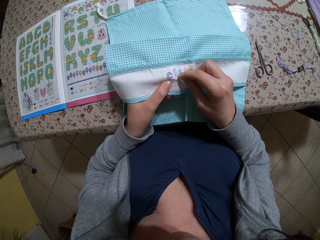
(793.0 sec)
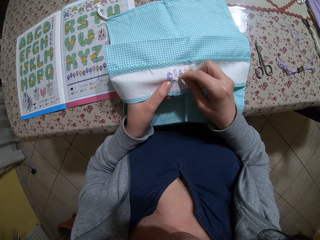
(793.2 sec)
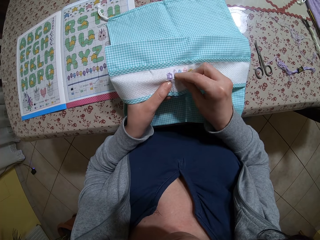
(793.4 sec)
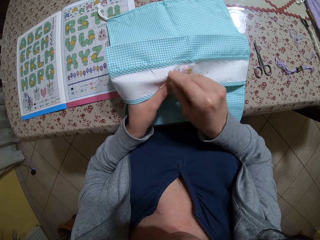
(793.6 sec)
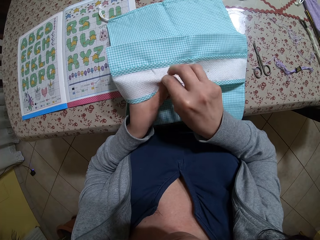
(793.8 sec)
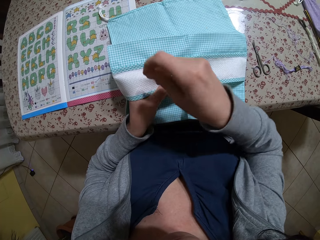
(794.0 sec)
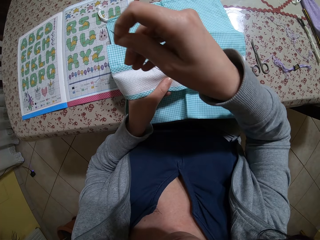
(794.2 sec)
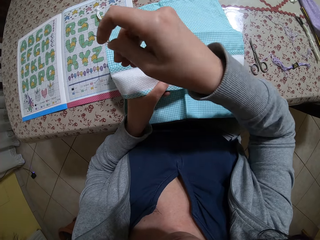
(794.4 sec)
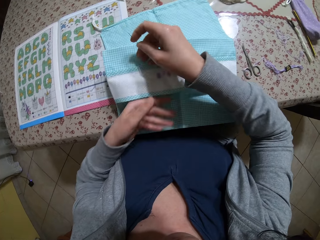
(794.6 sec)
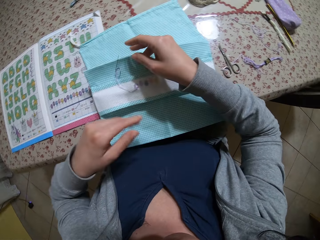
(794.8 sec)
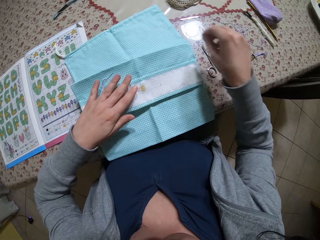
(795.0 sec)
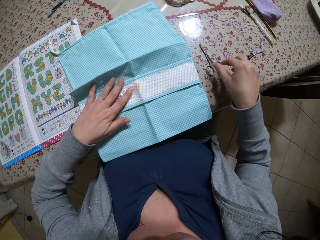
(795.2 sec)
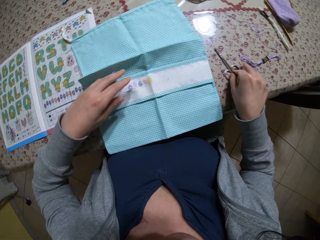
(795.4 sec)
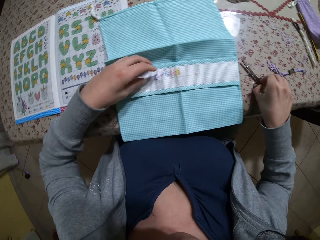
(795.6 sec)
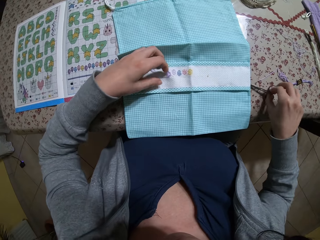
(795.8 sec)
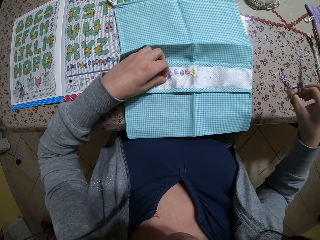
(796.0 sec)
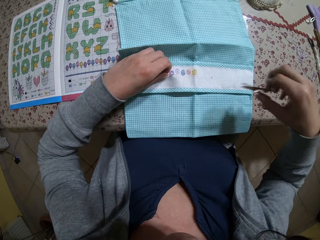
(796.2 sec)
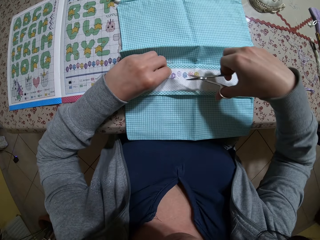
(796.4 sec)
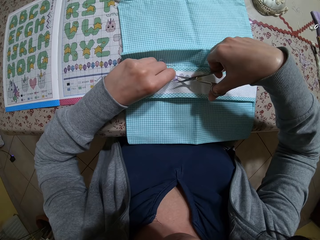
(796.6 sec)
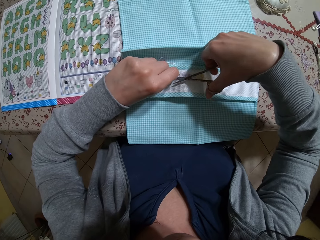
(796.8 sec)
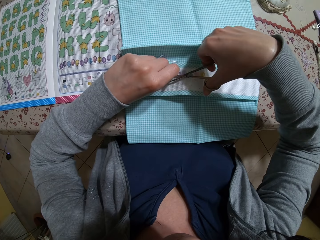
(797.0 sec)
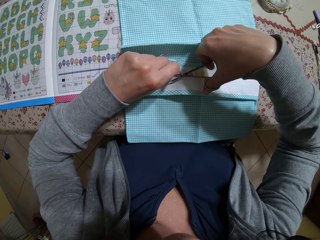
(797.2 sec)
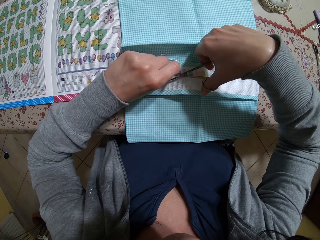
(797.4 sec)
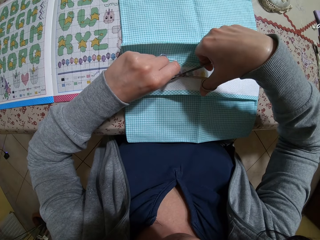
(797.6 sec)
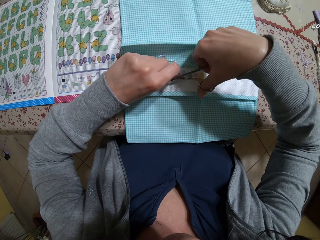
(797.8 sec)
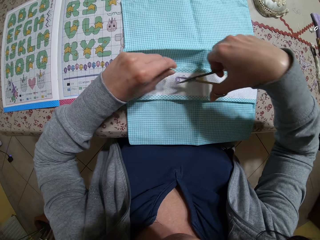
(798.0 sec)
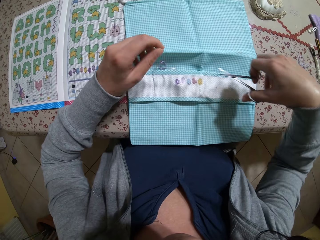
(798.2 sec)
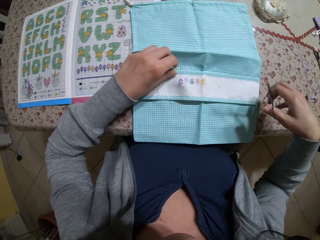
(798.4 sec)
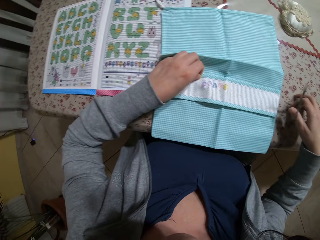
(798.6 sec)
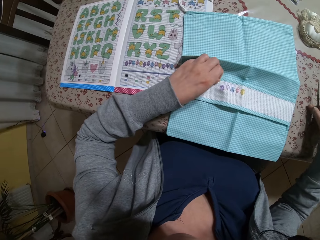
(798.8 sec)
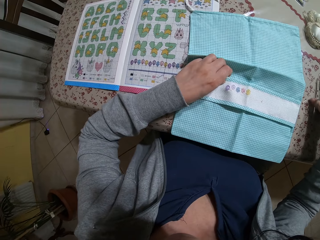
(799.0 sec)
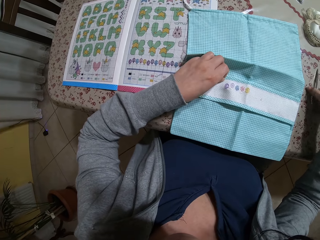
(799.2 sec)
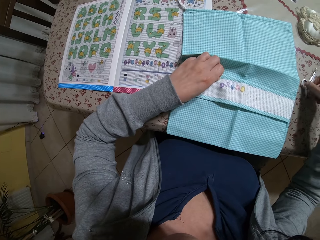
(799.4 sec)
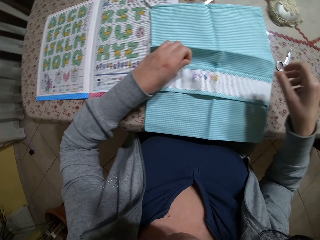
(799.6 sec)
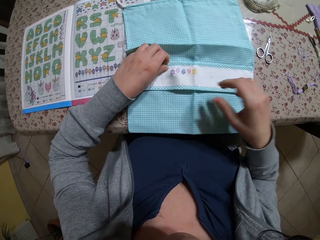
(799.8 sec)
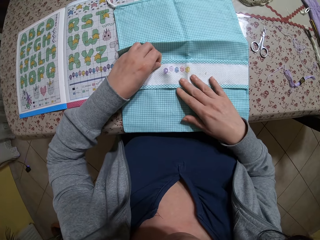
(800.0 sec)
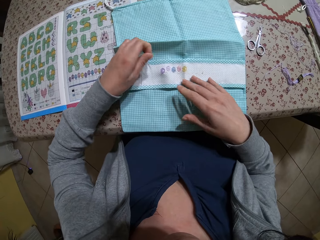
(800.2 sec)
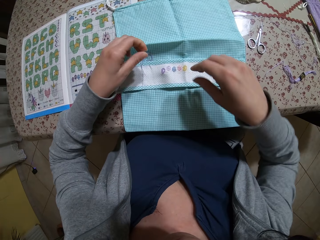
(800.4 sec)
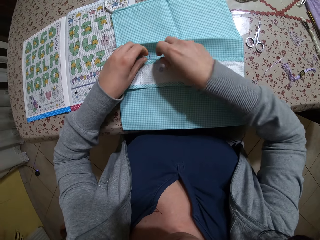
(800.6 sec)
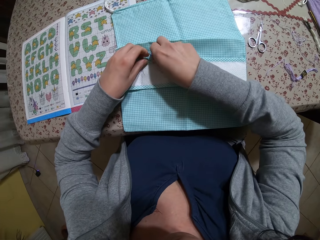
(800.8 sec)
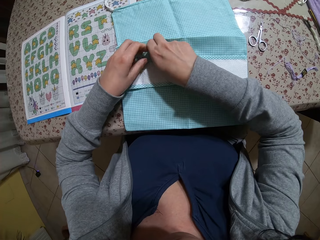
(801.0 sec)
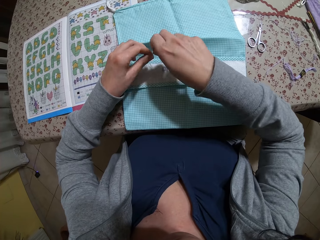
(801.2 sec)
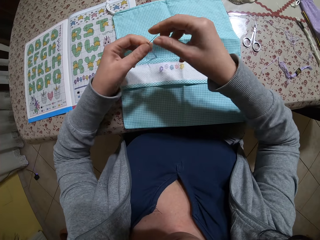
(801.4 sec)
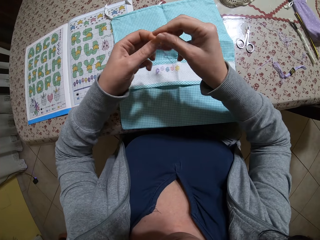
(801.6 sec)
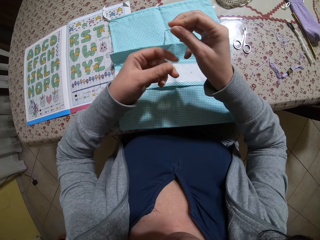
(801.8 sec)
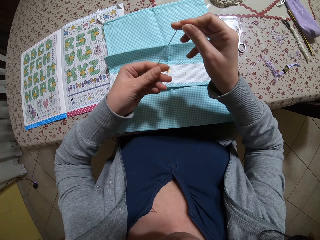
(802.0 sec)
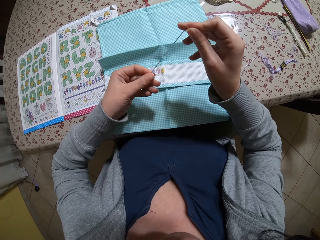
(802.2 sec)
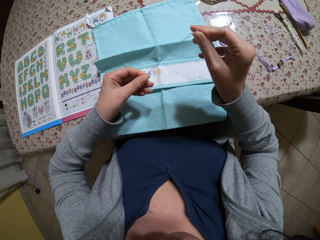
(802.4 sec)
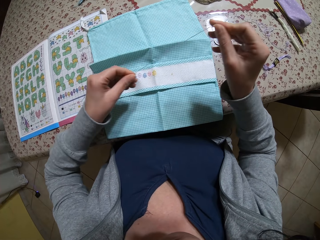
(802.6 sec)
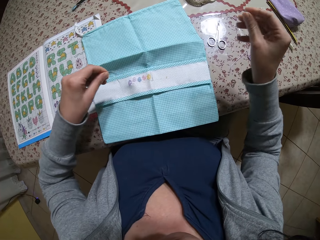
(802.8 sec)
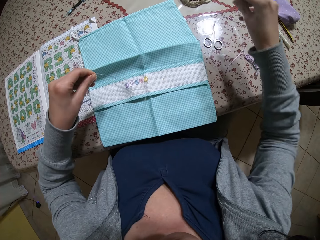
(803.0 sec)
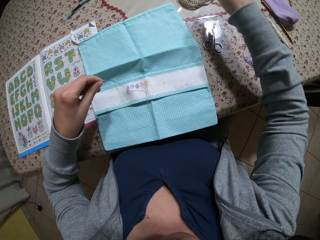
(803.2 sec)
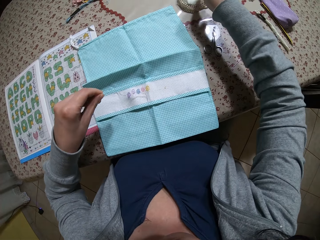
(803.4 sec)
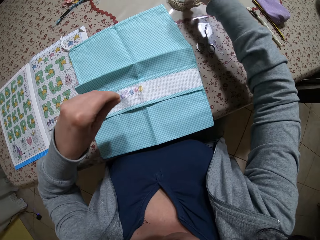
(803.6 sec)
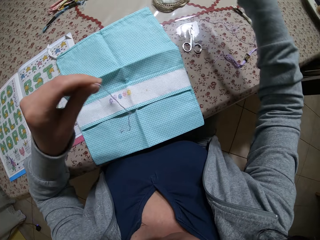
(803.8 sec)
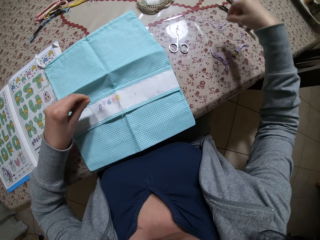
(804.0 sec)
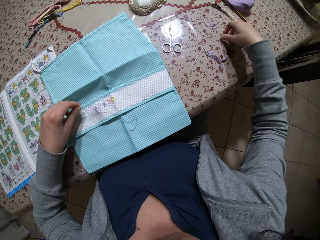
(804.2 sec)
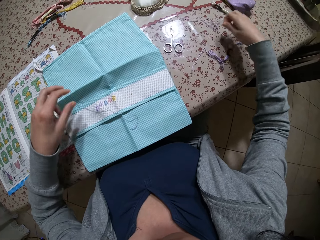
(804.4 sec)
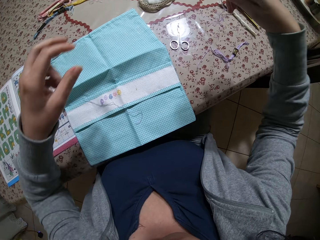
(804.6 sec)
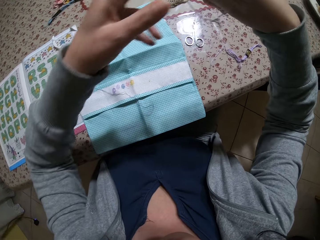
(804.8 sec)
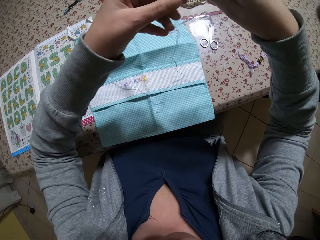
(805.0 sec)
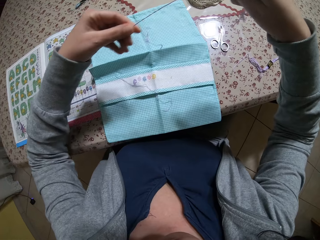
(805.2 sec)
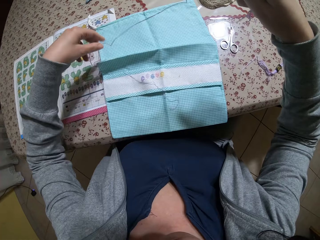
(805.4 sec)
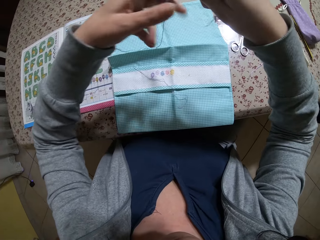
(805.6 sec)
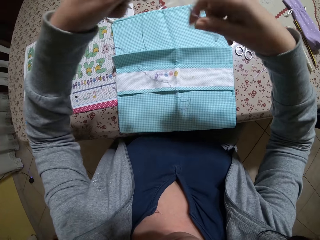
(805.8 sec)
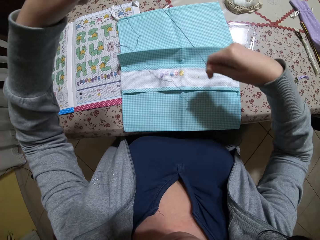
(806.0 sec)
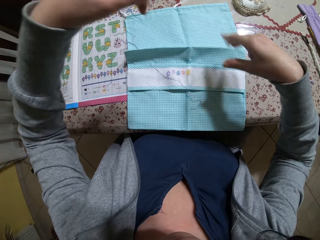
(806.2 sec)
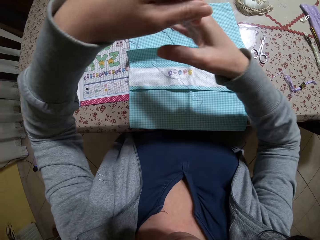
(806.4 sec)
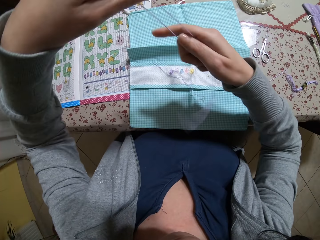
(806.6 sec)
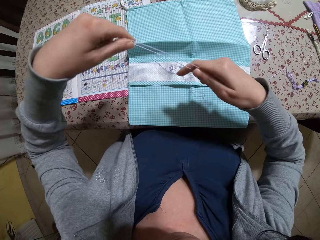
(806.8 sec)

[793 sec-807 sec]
The camera wearer drops the needle in her right hand on the drawstring bag. She picks up the pair of scissors from the table with her right hand. She holds the threads with her left hand. She cuts the threads in her left hand with the needle in her right hand. She picks up the needle on the drawstring bag with her left hand. She drops the pair of scissors on the table with her right hand. She picks up the needle on the drawstring bag with both hands. She pulls the thread from the needle with her left hand. She pins the needle in her right hand into the pin cushion. She picks up a thread from the table with her right hand. She drops the thread in her left hand on the drawstring bag. She stretches the thread with both hands.

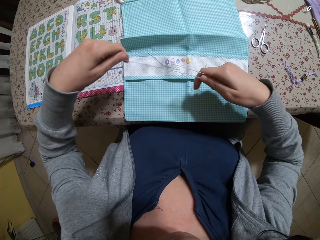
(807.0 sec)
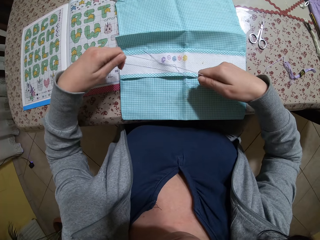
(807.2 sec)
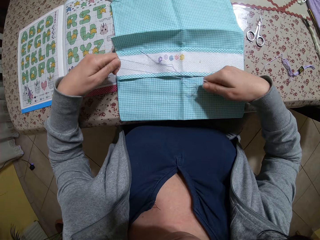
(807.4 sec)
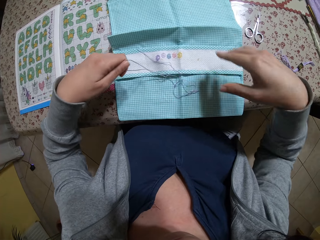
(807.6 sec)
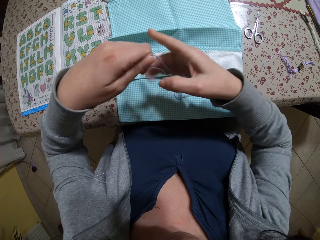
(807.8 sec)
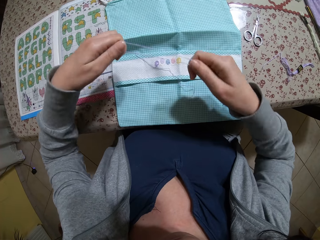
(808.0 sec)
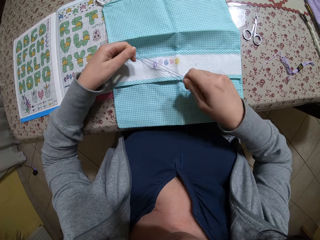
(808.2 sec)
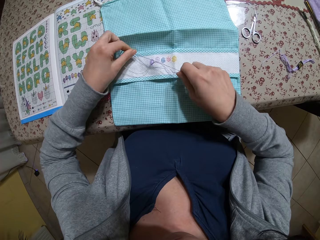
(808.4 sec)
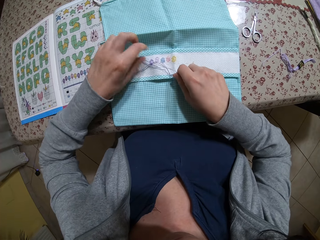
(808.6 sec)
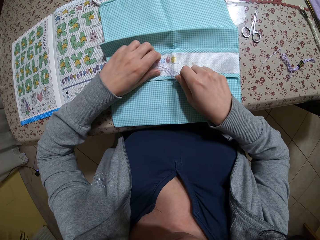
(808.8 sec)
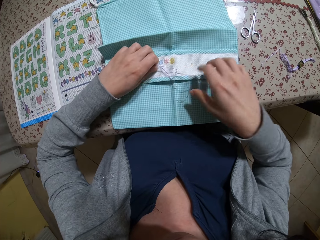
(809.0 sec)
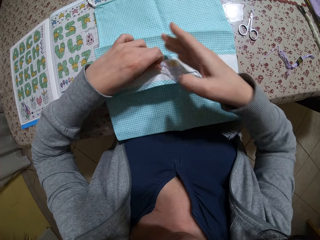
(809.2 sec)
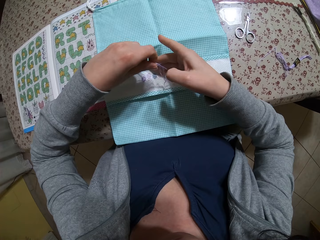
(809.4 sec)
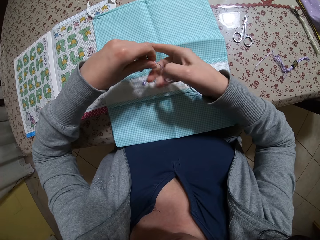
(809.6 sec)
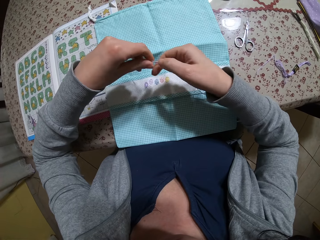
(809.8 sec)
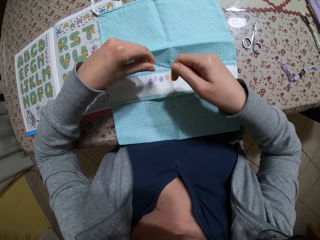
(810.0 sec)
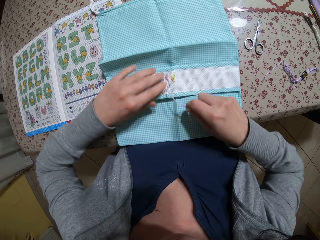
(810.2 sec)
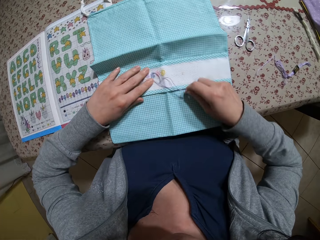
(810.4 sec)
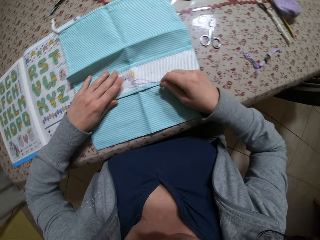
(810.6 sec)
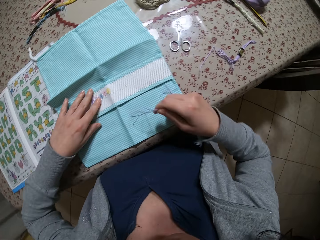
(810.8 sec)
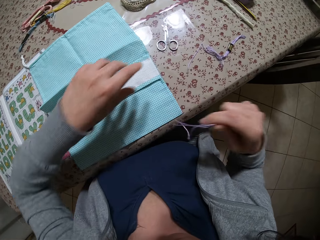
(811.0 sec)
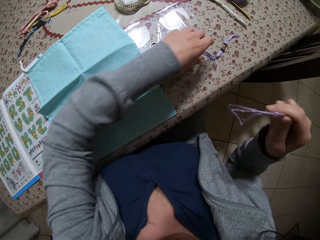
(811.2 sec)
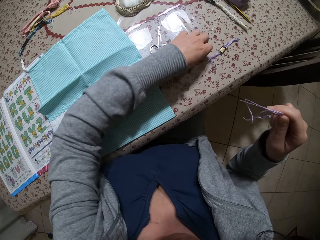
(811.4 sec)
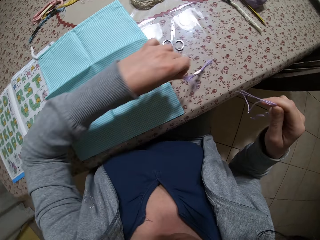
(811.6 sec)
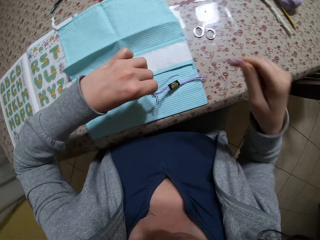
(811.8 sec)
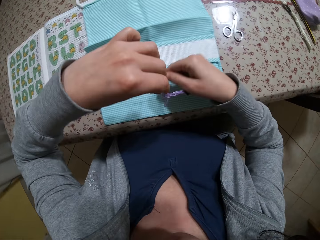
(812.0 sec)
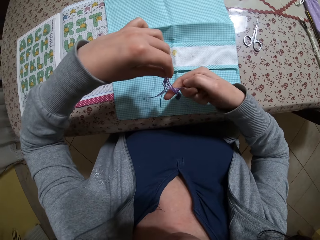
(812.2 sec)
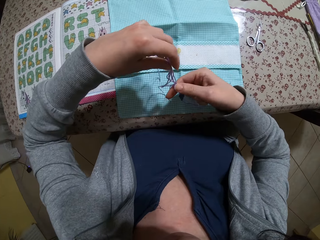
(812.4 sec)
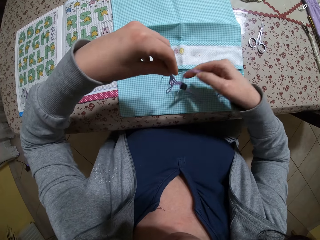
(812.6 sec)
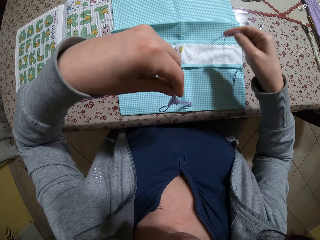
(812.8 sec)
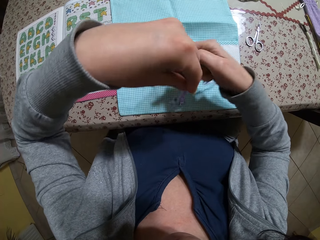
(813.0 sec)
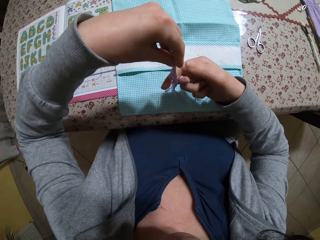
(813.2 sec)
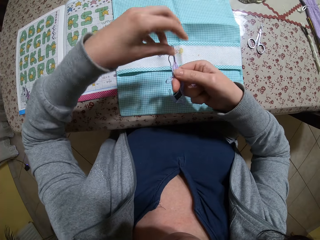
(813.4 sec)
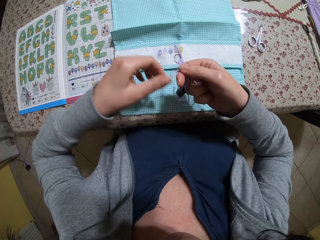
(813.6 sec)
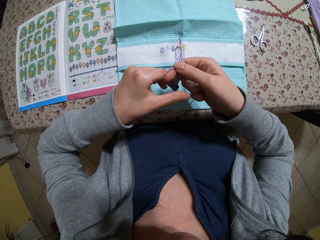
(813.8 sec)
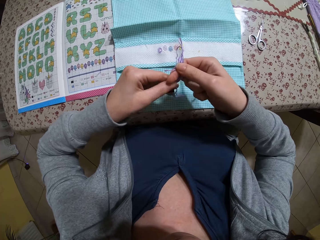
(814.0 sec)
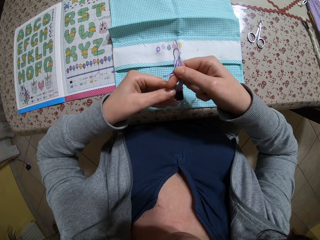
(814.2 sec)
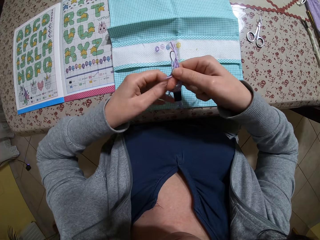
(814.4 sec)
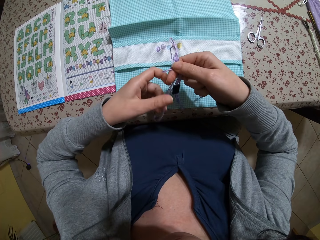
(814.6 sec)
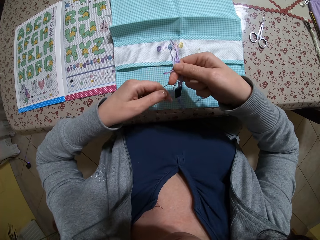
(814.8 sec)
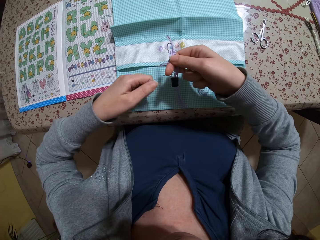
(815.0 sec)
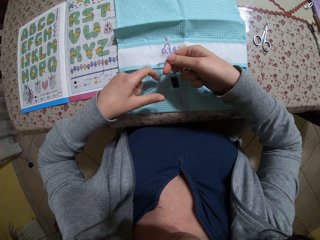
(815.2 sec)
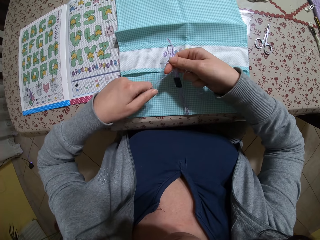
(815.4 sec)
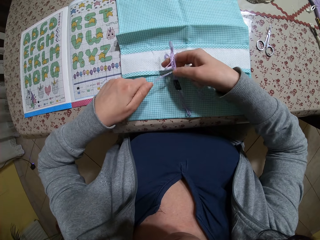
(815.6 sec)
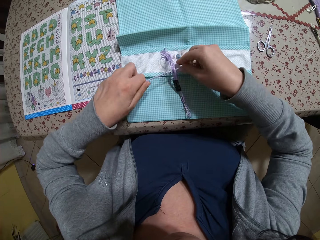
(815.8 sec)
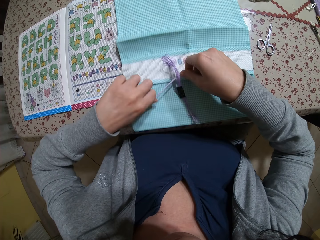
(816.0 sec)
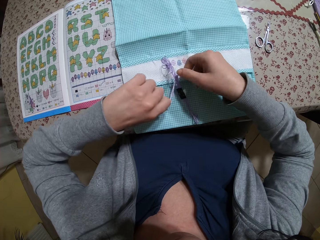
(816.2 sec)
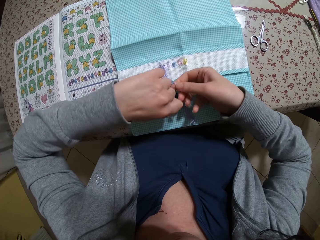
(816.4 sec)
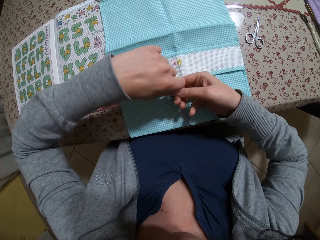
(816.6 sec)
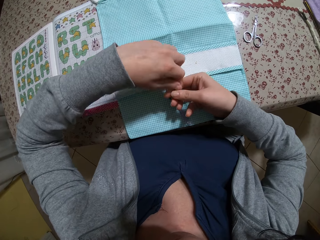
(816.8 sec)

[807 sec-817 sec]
The camera wearer picks up the thread on the drawstring bag with both hands. She picks up a bundle of thread from the table with her left hand. She ties the threads in her right hand around the bundle of thread in her left hand.
